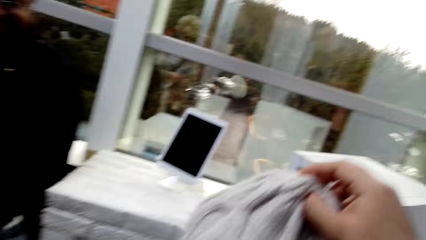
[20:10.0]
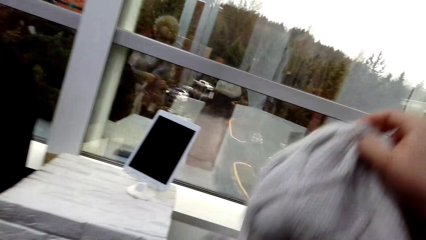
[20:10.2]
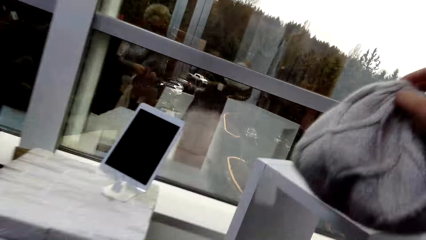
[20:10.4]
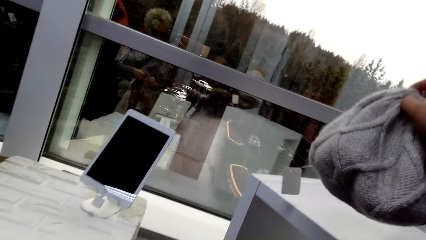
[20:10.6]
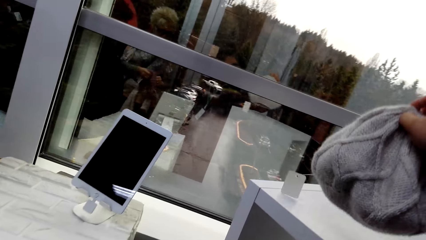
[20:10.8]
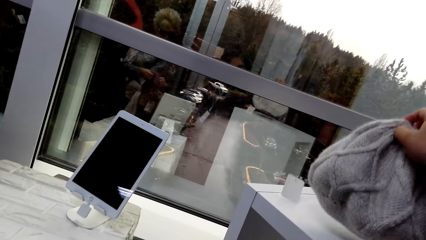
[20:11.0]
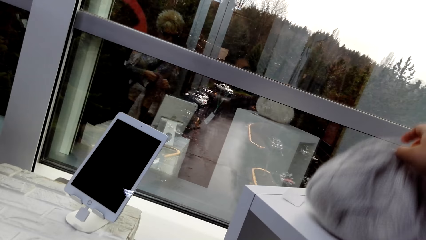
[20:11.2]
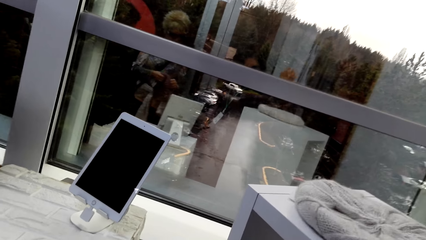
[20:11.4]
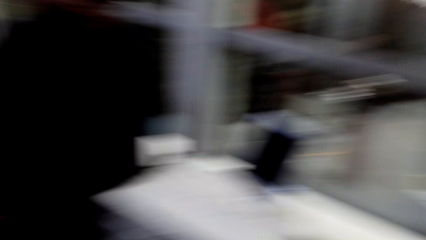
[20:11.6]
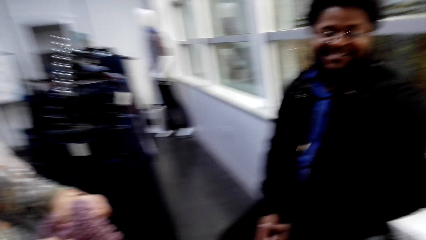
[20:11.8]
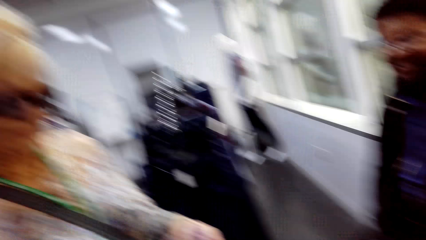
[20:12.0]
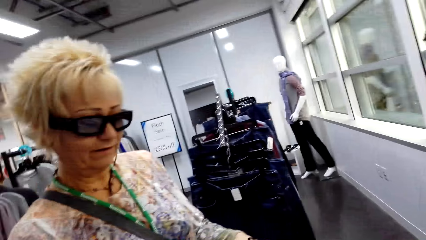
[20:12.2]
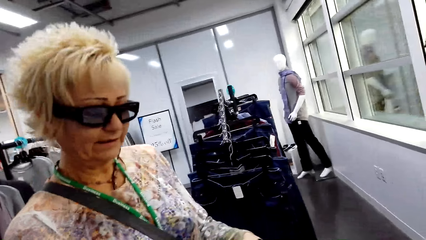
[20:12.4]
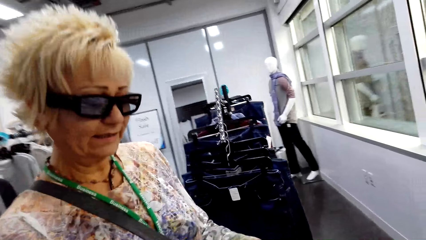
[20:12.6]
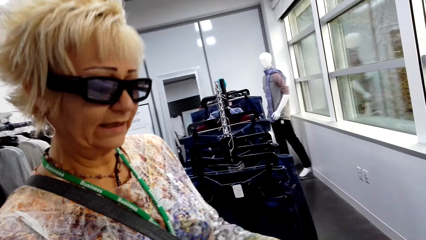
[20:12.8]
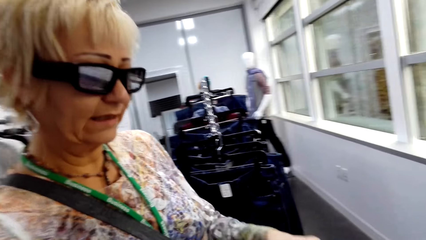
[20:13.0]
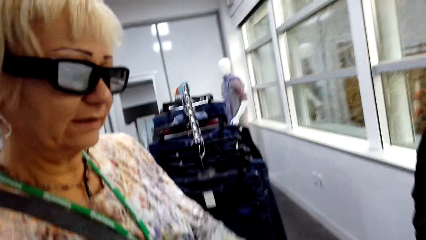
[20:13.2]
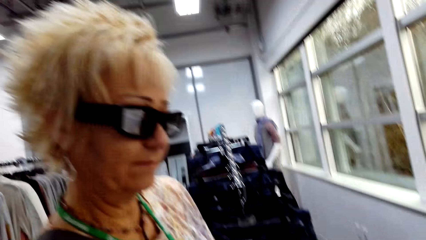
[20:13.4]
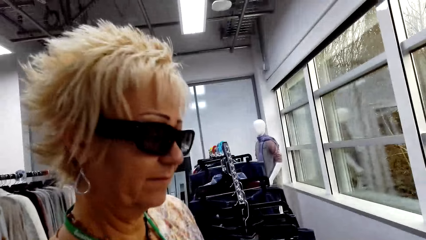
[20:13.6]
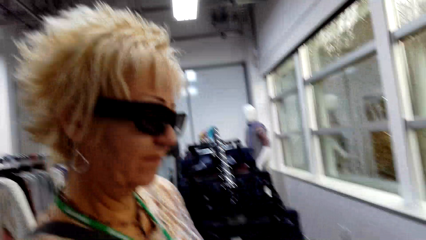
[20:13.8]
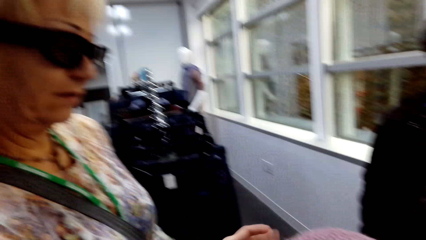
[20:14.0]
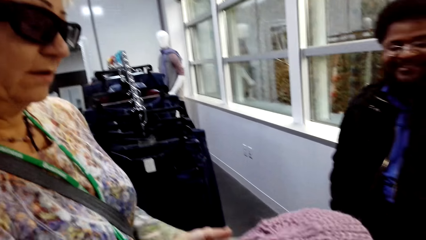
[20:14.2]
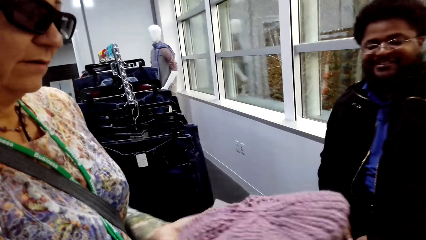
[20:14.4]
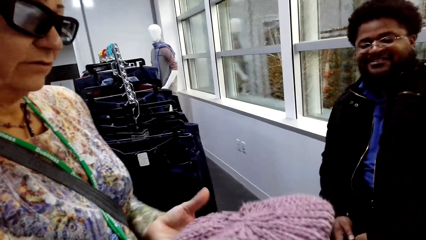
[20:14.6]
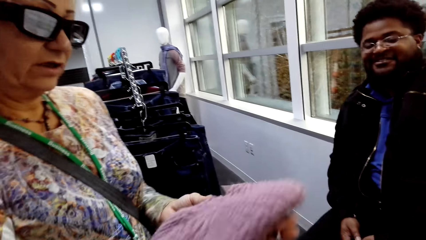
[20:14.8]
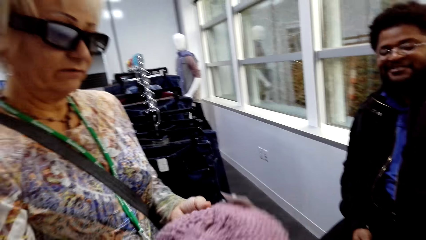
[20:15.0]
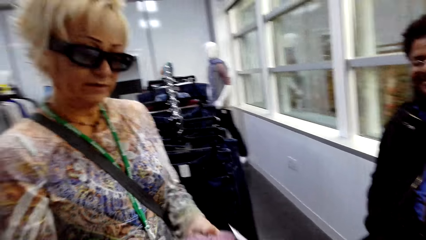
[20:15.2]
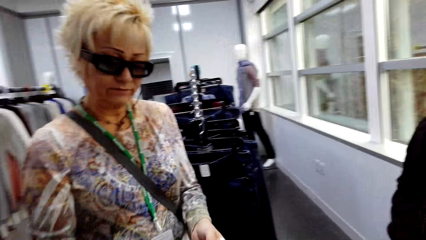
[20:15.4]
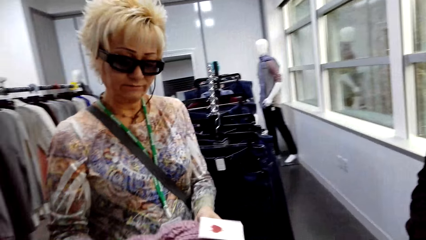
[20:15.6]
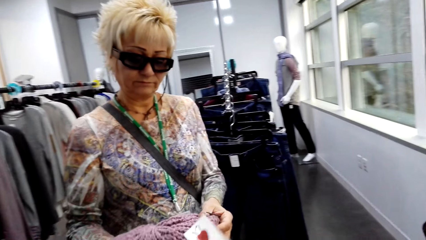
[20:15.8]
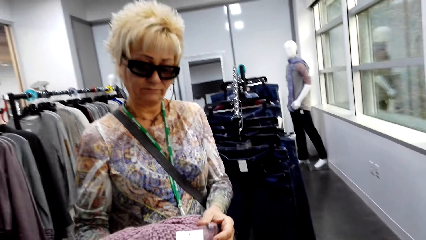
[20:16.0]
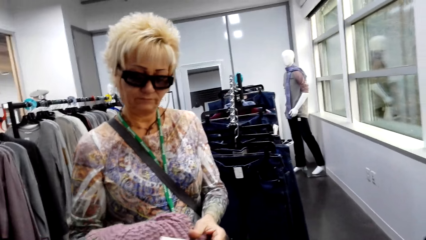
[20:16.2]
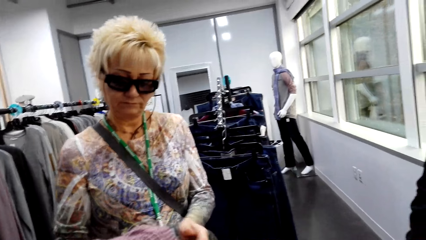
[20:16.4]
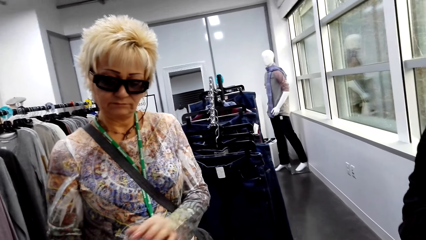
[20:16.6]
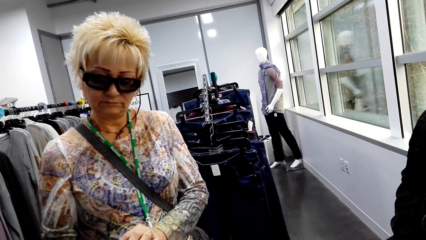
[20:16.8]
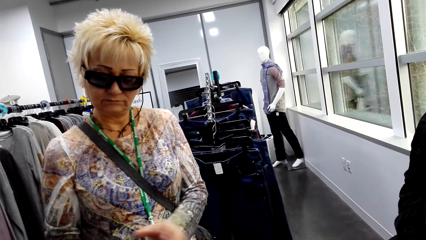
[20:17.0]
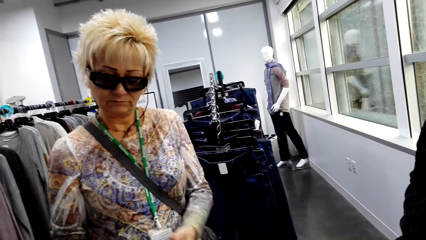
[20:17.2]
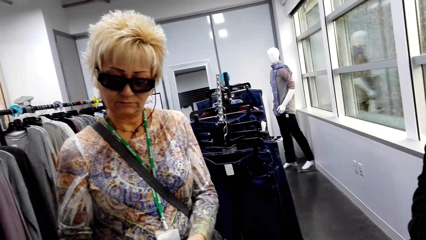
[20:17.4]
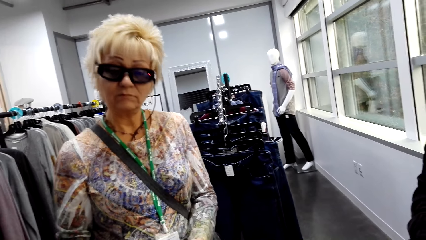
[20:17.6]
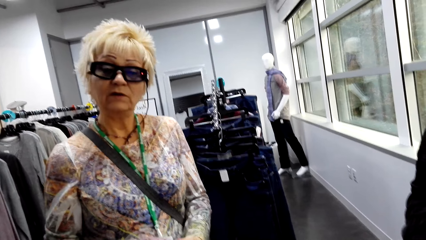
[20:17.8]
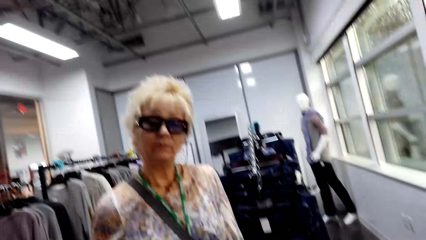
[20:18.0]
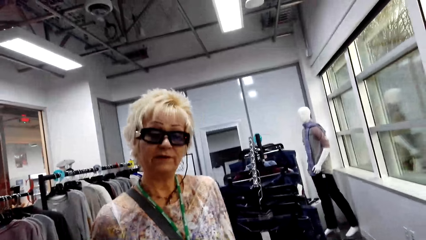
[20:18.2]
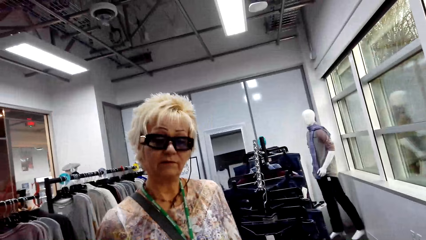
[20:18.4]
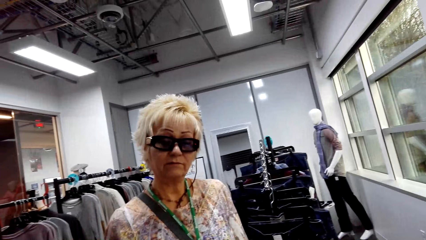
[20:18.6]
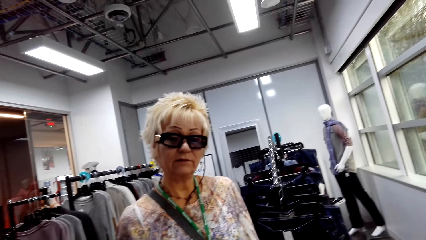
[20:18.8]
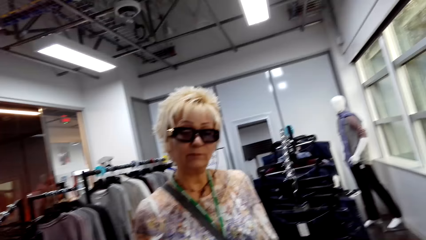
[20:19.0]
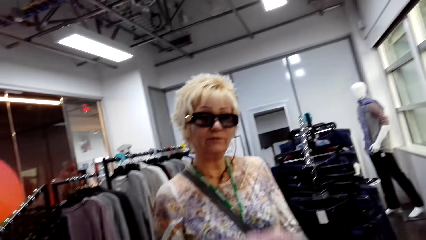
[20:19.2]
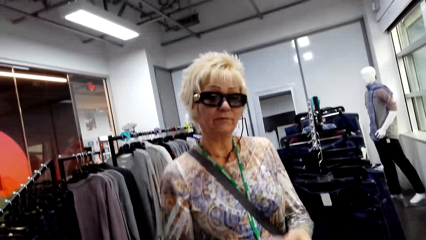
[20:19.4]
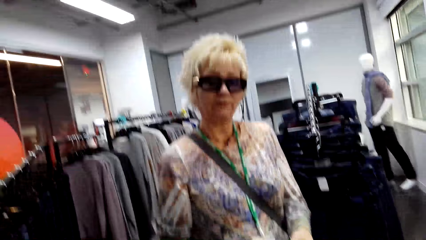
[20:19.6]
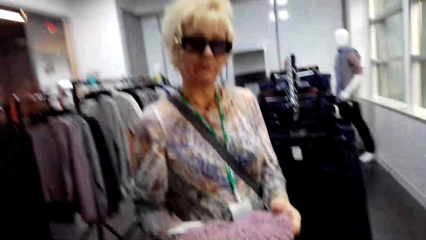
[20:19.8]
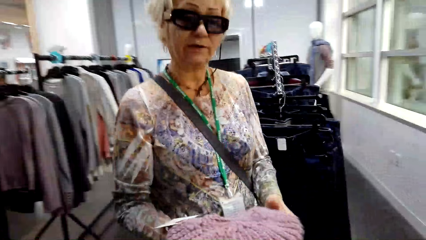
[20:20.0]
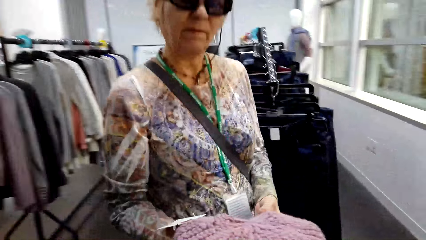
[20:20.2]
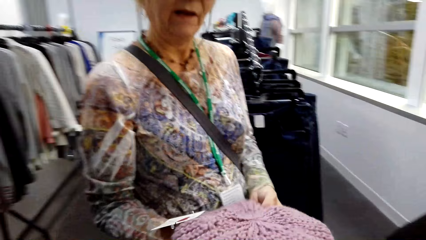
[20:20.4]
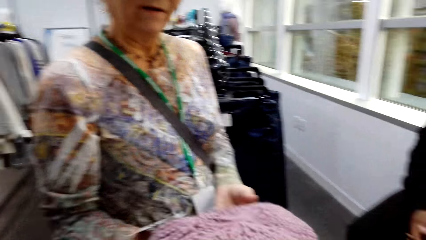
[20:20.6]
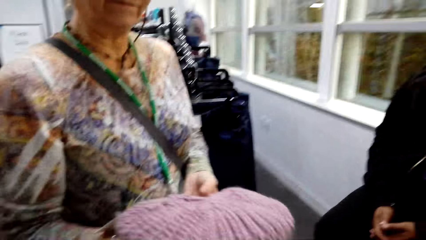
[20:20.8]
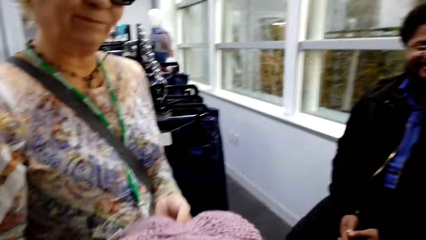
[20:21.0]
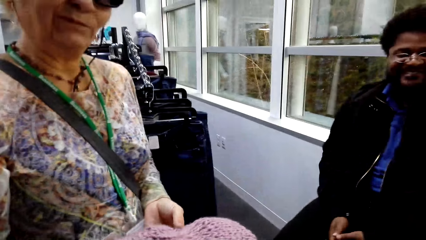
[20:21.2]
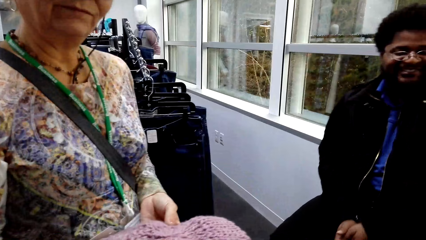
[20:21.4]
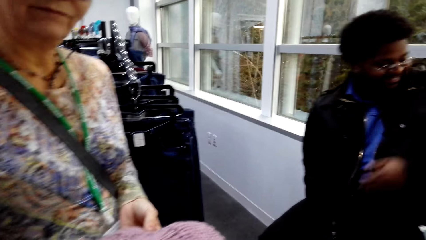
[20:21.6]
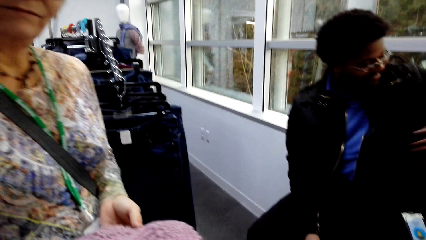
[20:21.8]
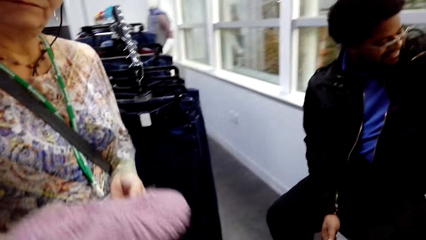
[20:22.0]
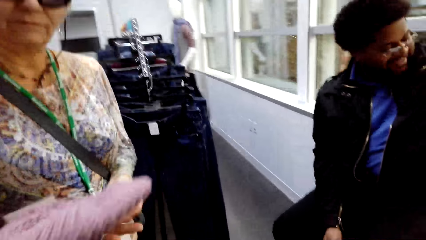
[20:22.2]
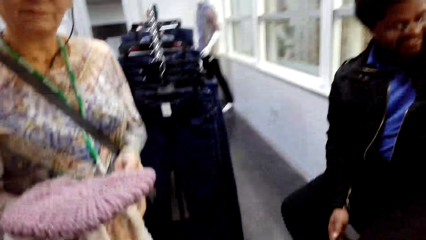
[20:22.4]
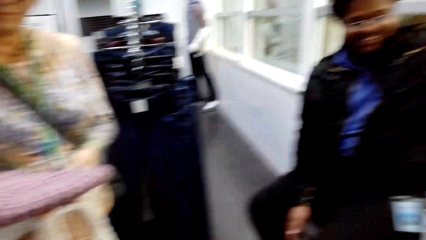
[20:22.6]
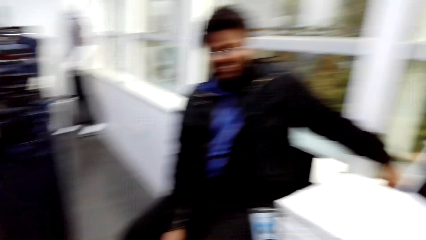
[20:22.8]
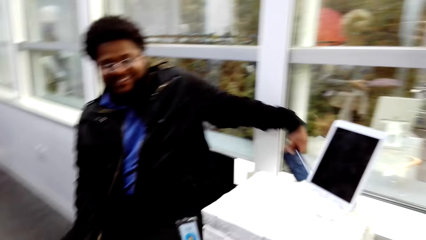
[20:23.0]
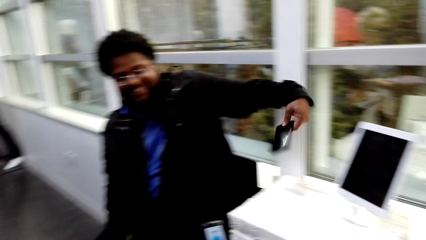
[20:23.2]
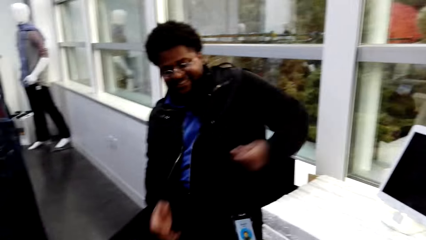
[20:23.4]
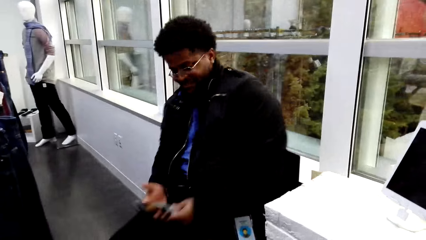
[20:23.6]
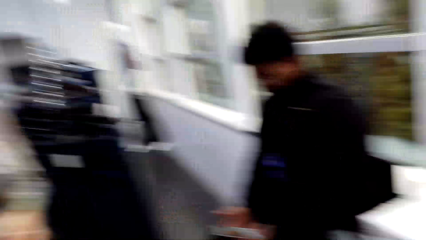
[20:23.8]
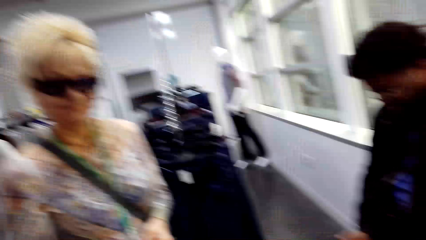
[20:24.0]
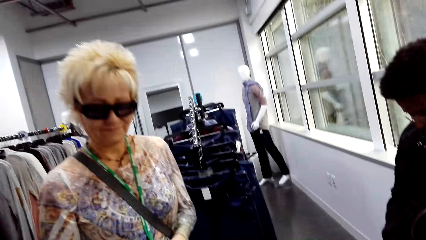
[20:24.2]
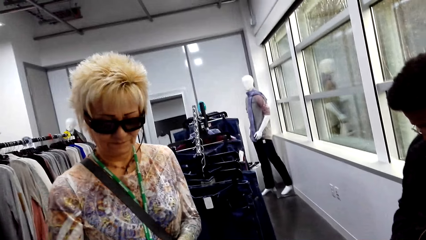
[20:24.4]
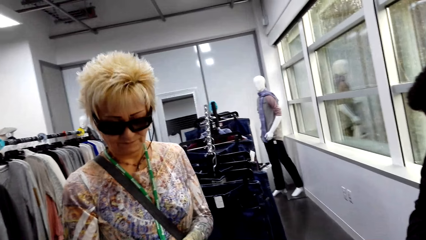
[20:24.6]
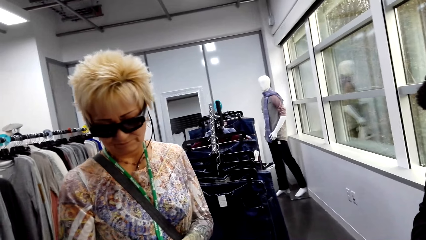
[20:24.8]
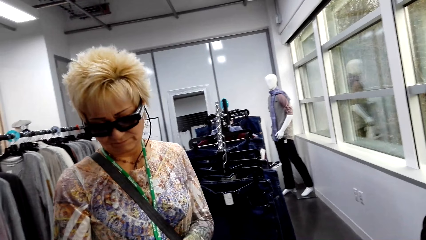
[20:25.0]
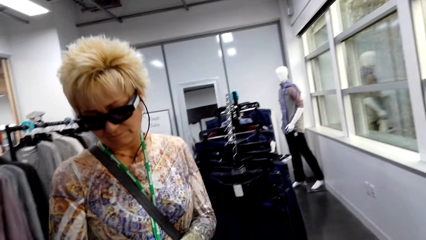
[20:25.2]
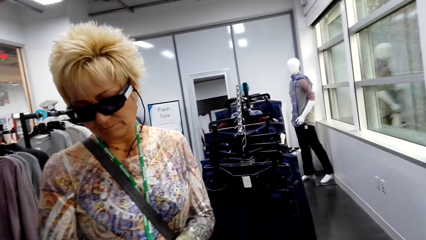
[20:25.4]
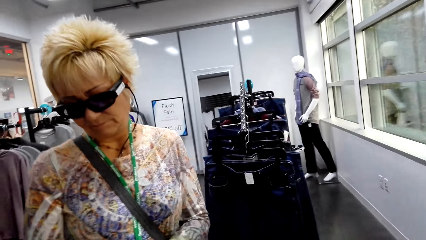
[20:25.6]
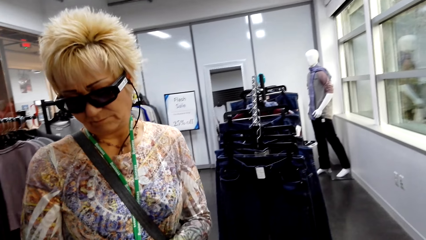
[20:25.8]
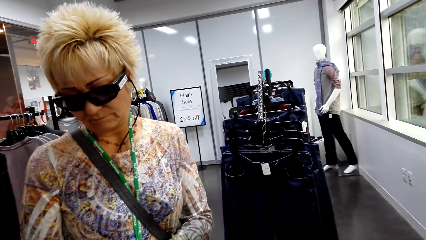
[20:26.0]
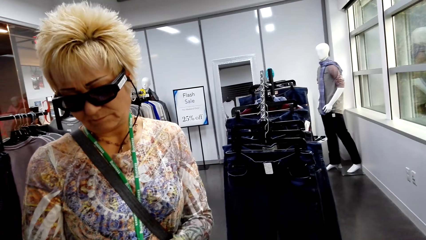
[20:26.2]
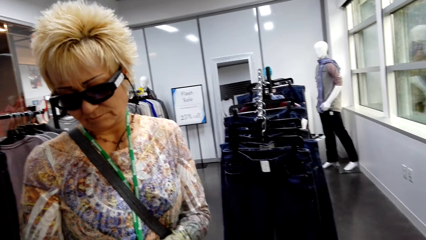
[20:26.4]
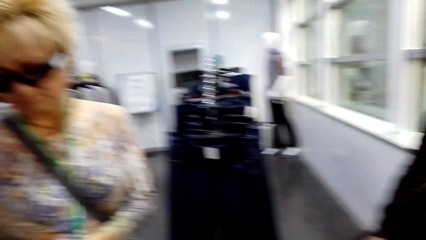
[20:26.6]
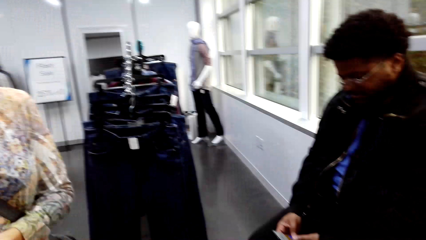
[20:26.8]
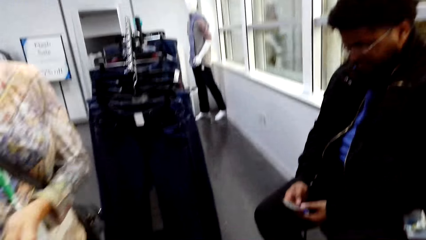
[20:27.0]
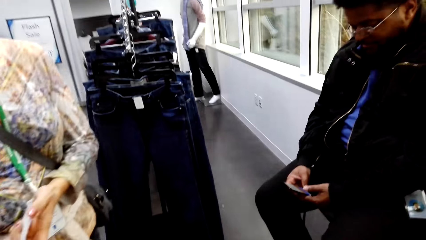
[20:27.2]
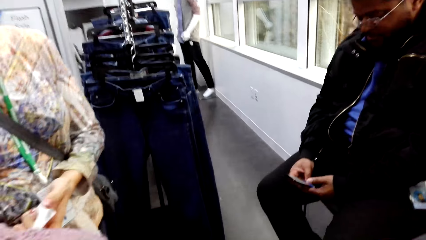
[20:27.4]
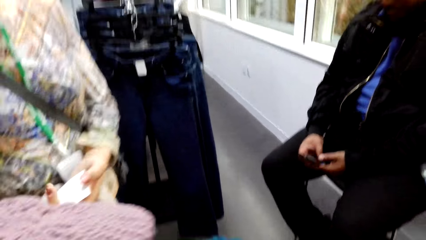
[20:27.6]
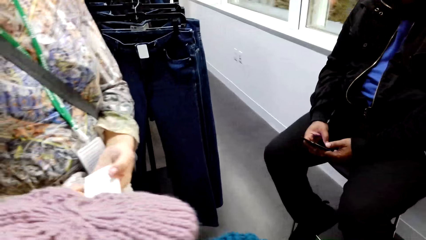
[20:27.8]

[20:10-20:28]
The camera wearer returns the hat on the stand. A lady interacts with the camera wearer. The camera wearer looks at the lady. They pick the hat from the lady. They dialogue with the lady. A man interacts with the camera wearer.
